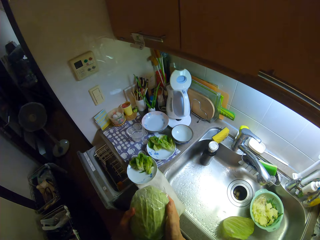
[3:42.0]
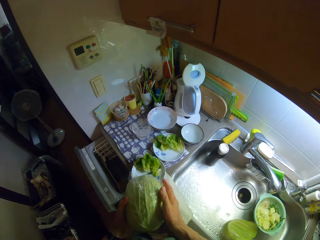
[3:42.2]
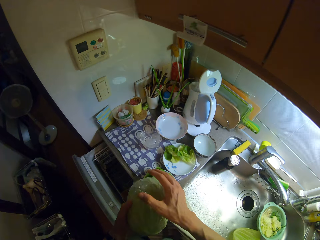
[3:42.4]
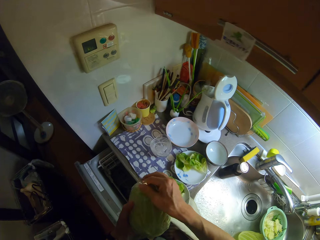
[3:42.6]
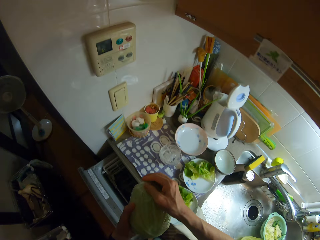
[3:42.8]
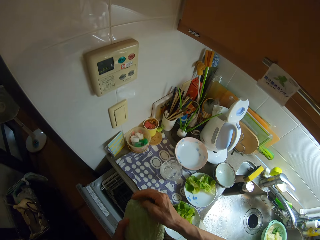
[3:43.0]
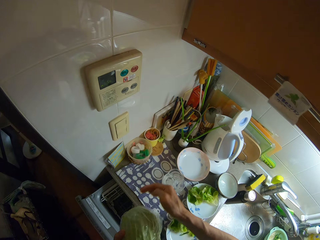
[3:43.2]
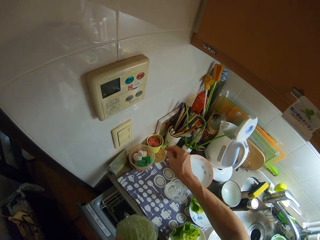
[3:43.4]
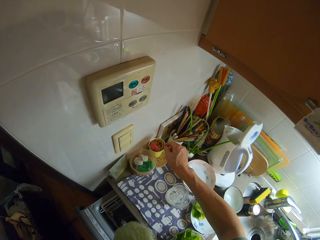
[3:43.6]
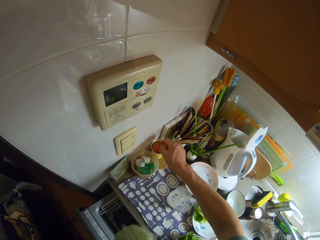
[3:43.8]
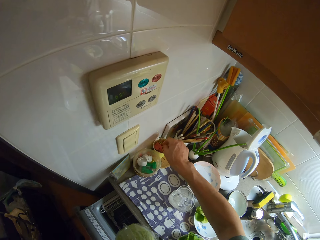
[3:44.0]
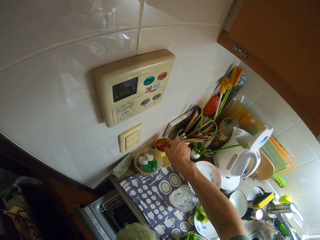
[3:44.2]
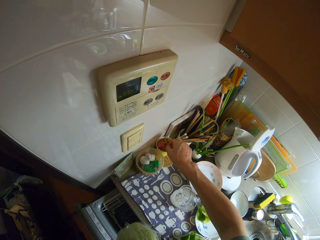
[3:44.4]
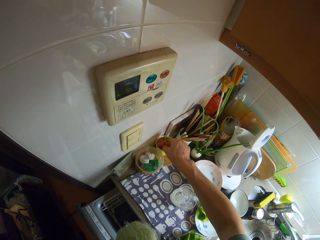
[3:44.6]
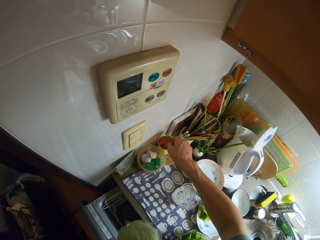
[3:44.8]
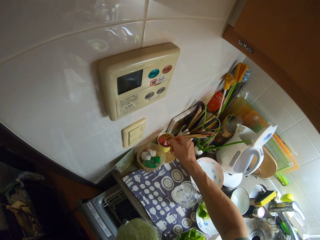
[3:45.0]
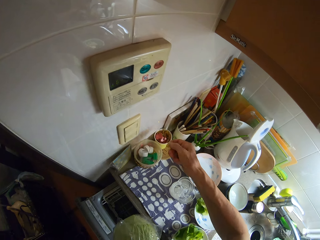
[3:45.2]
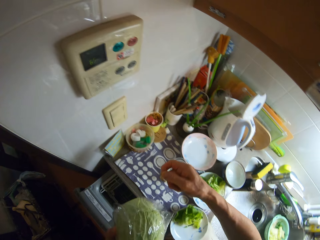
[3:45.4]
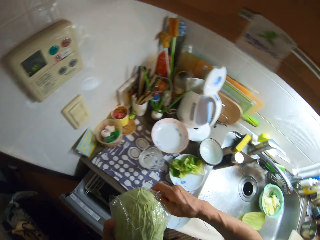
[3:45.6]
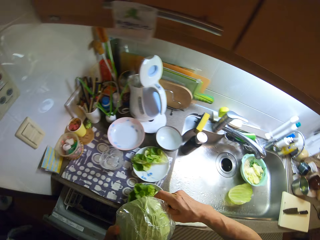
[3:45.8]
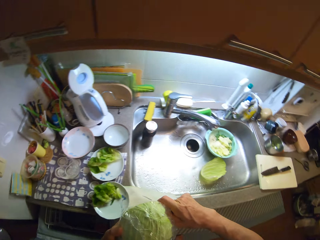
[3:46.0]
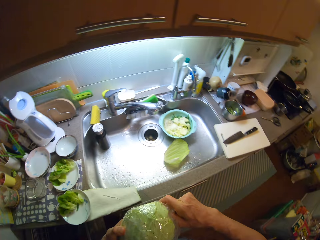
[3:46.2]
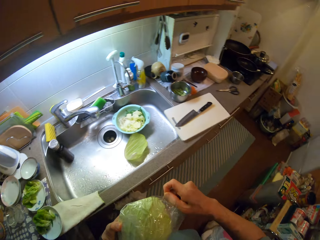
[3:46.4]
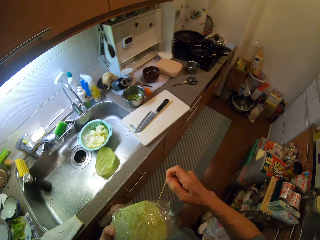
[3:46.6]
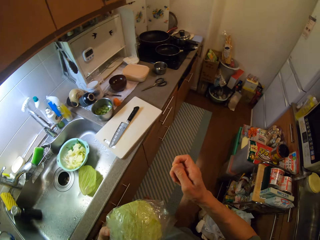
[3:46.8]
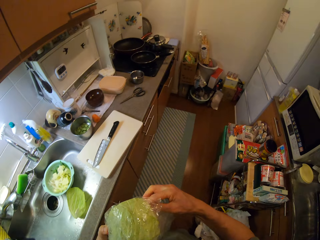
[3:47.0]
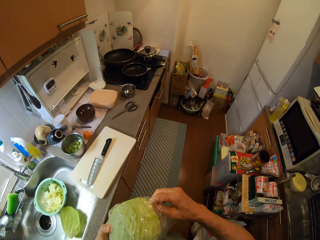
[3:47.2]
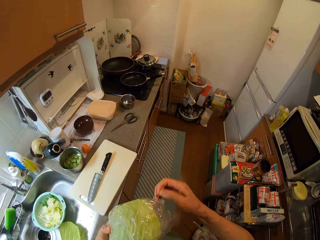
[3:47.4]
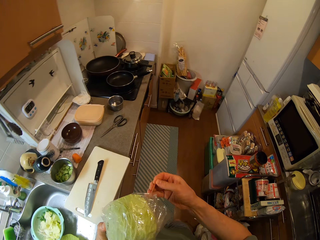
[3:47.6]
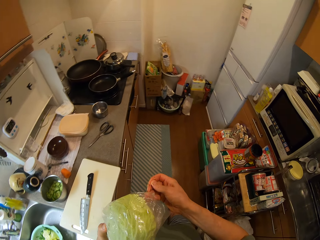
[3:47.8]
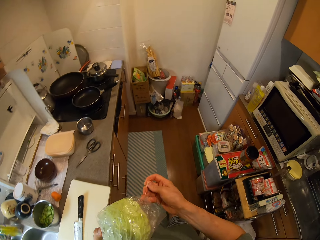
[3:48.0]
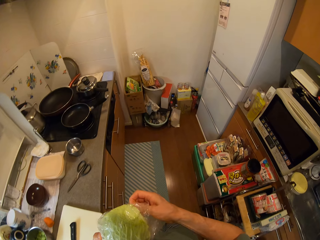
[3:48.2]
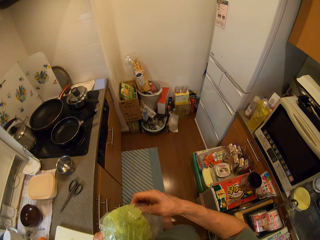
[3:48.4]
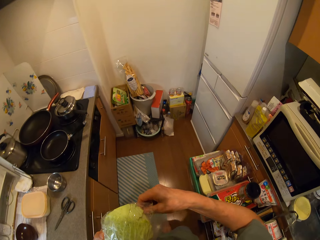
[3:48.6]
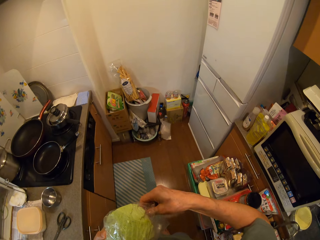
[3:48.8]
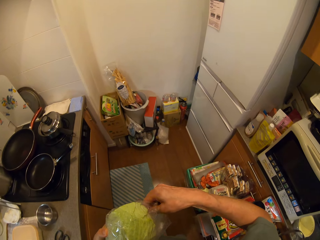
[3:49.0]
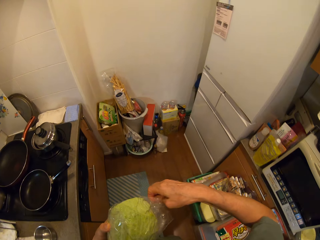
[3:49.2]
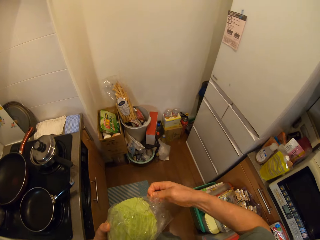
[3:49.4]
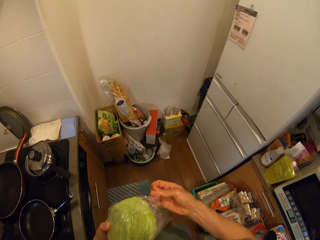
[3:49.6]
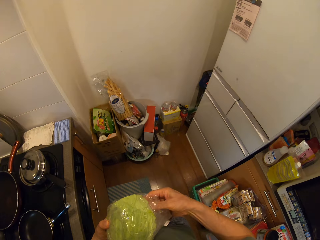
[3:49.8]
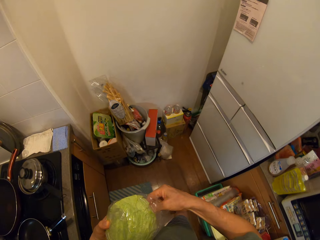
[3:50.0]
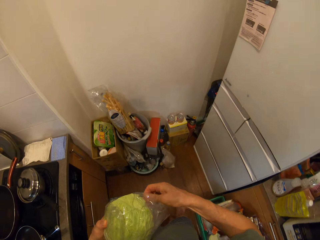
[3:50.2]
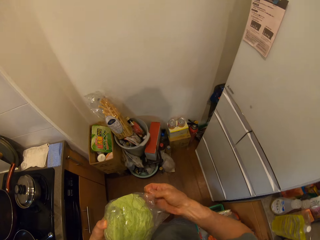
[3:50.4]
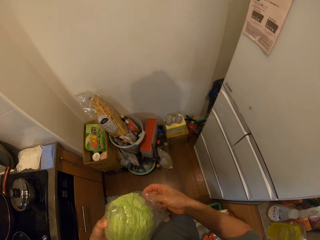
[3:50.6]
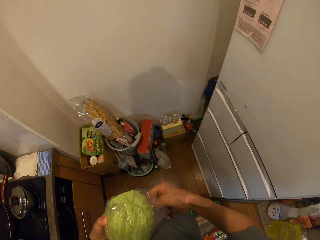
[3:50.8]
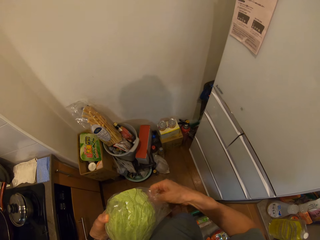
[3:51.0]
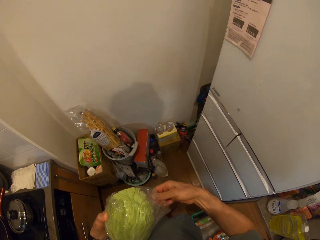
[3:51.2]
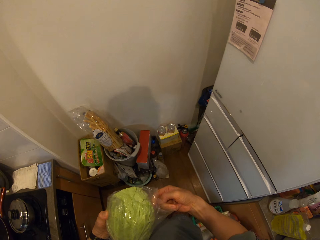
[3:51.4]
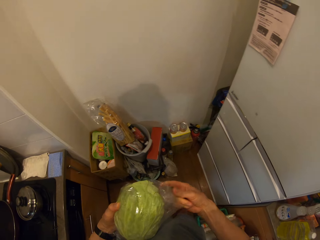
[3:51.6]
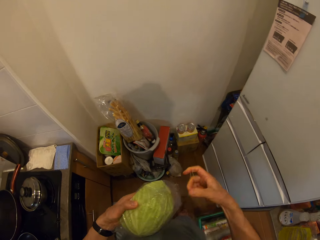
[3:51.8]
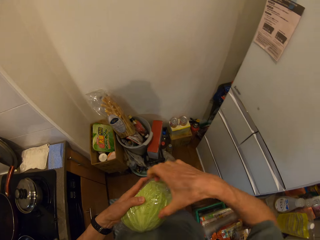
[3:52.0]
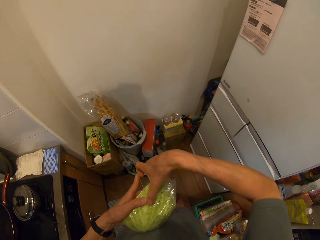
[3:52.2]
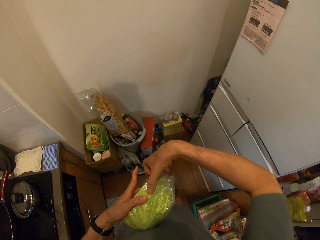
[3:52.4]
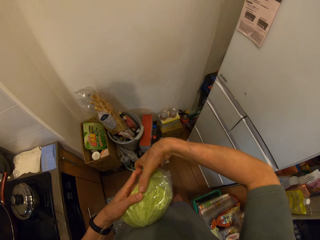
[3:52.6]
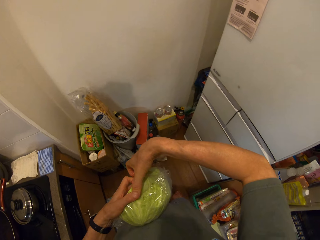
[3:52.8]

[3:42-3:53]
The camera wearer picks up a rubber band from a cup on the counter. They close the pack with the rubber. They tie the polythene with the rubber band.

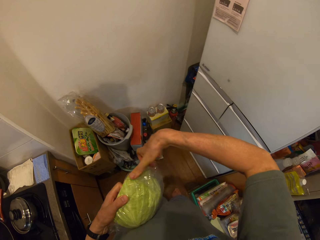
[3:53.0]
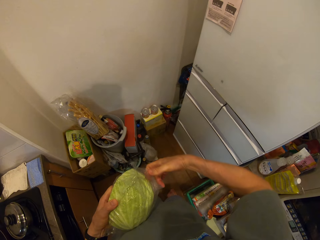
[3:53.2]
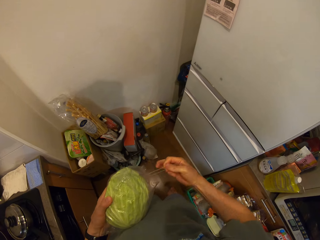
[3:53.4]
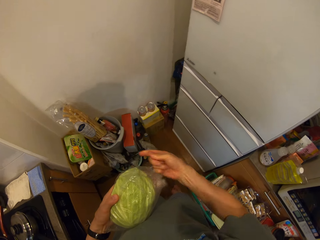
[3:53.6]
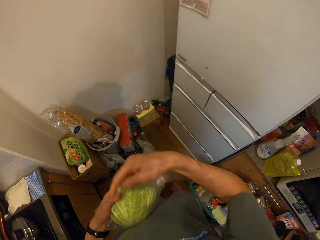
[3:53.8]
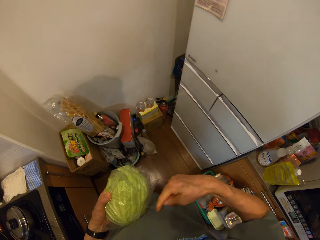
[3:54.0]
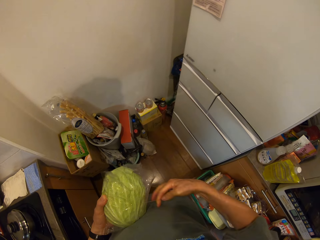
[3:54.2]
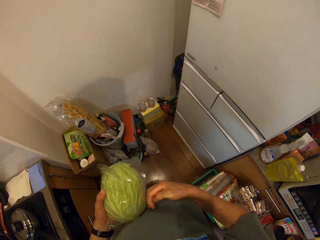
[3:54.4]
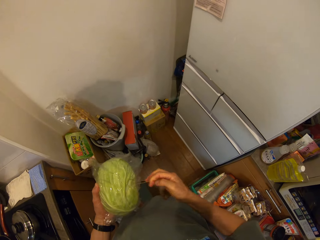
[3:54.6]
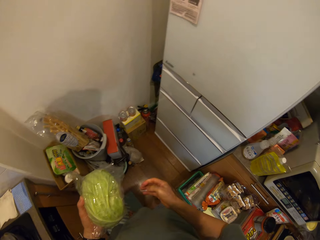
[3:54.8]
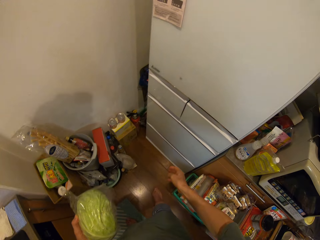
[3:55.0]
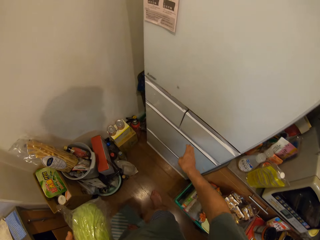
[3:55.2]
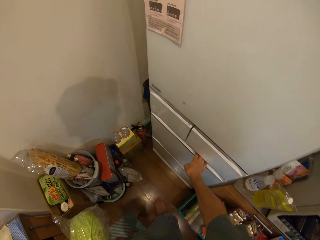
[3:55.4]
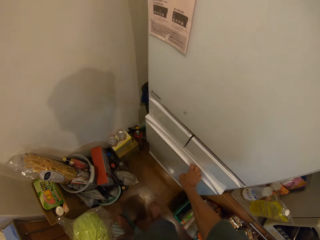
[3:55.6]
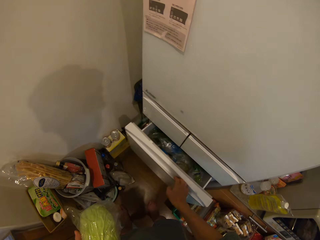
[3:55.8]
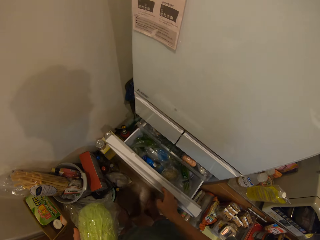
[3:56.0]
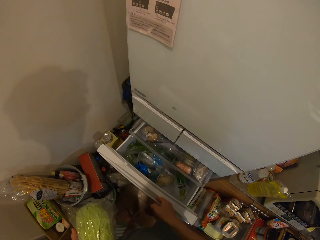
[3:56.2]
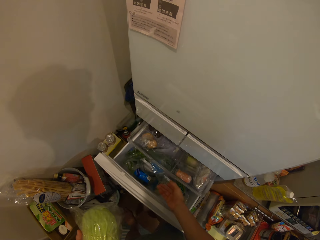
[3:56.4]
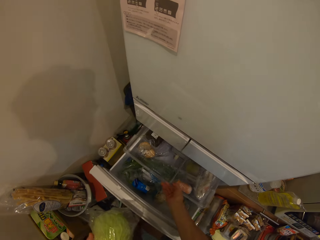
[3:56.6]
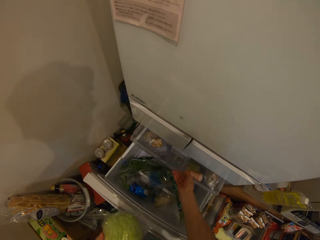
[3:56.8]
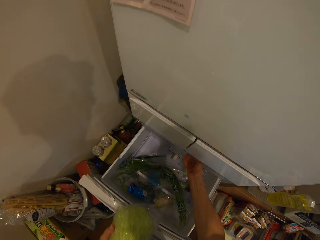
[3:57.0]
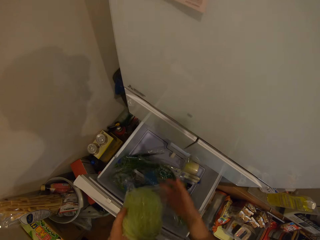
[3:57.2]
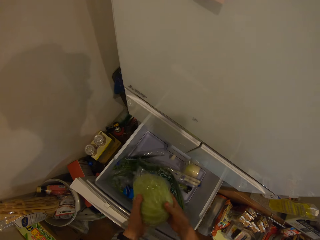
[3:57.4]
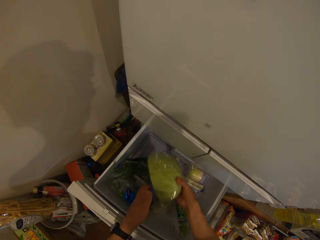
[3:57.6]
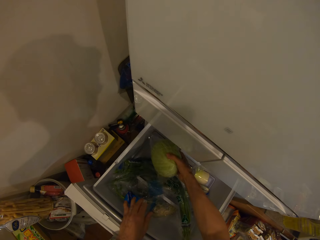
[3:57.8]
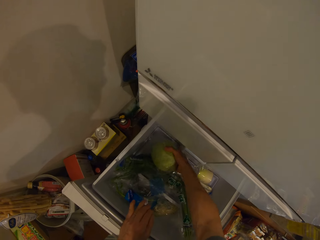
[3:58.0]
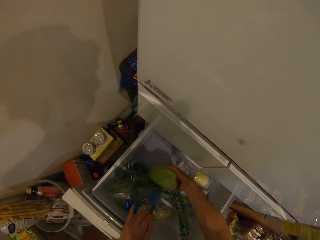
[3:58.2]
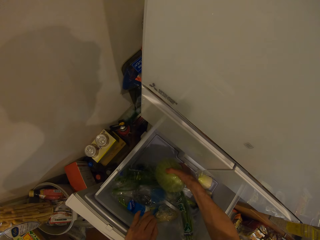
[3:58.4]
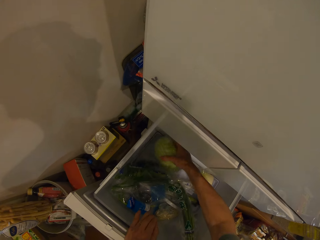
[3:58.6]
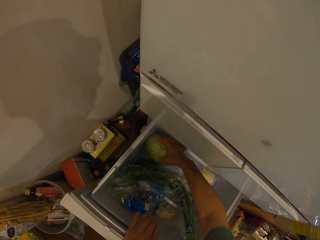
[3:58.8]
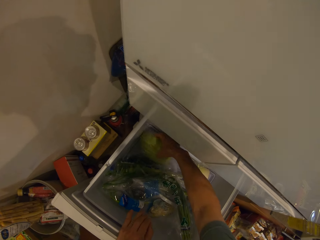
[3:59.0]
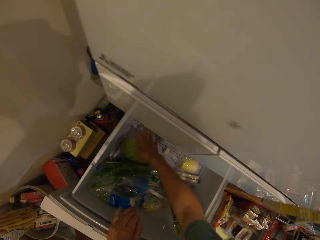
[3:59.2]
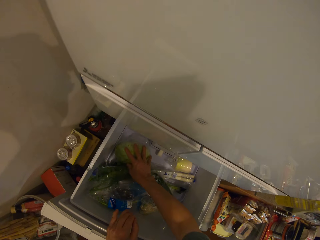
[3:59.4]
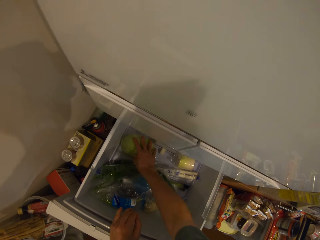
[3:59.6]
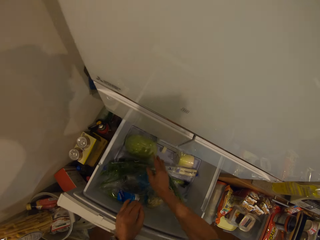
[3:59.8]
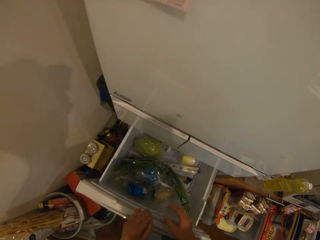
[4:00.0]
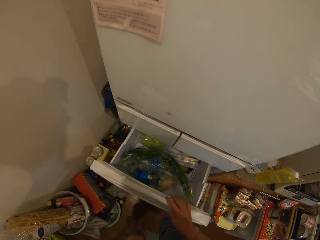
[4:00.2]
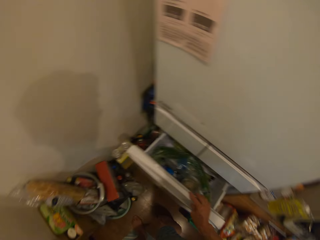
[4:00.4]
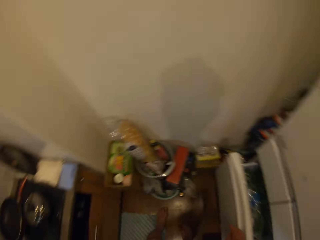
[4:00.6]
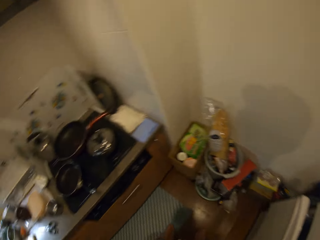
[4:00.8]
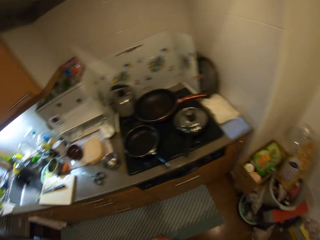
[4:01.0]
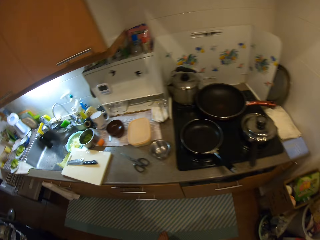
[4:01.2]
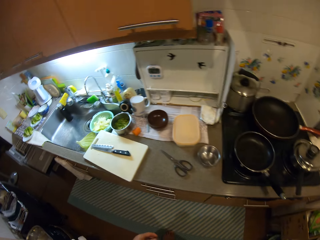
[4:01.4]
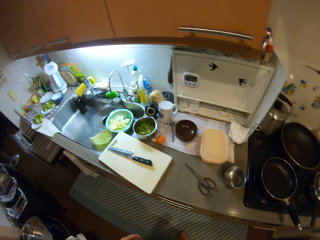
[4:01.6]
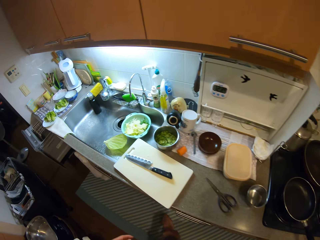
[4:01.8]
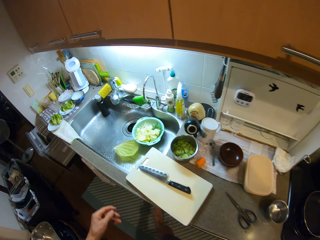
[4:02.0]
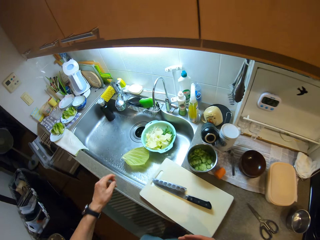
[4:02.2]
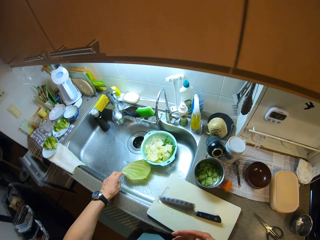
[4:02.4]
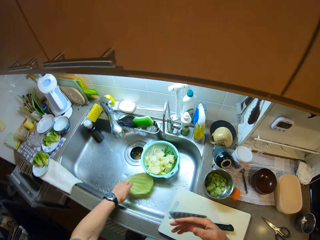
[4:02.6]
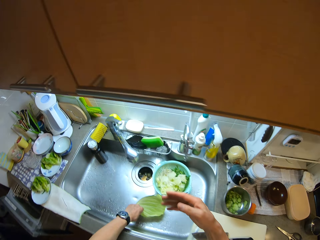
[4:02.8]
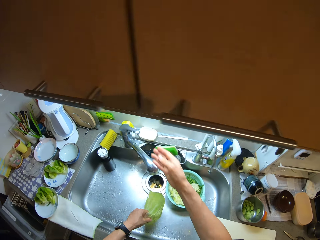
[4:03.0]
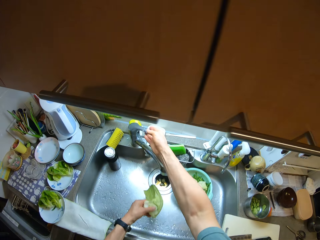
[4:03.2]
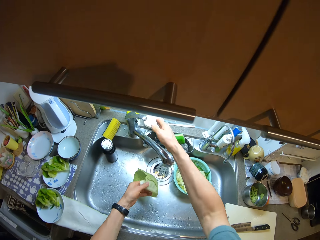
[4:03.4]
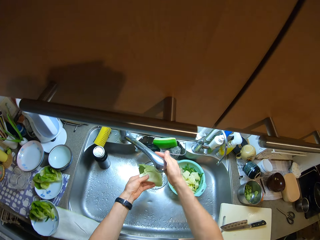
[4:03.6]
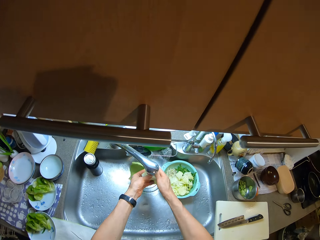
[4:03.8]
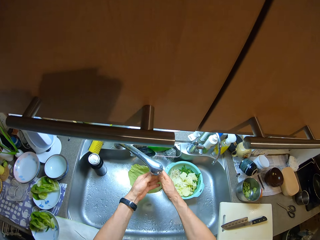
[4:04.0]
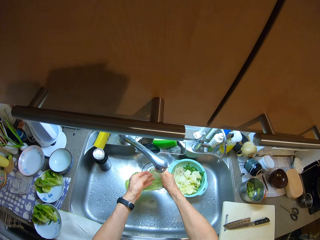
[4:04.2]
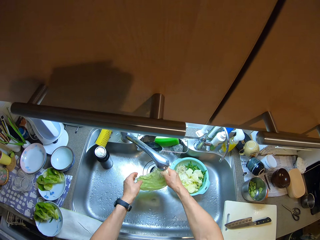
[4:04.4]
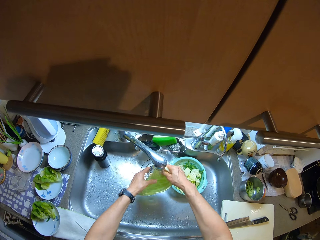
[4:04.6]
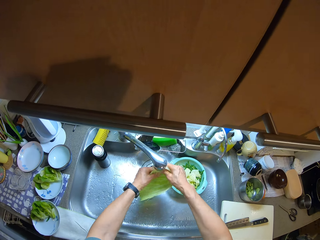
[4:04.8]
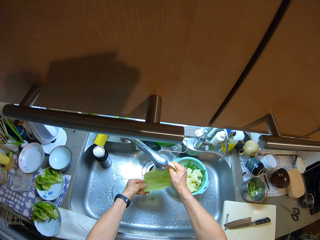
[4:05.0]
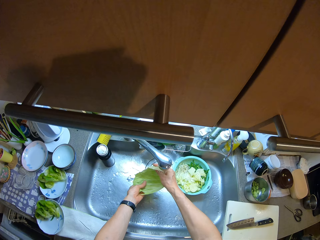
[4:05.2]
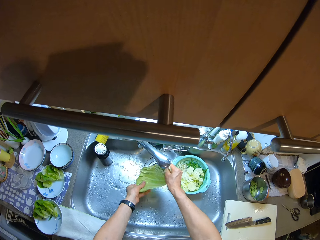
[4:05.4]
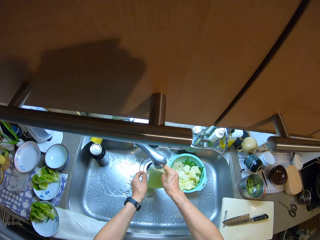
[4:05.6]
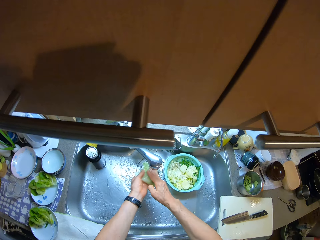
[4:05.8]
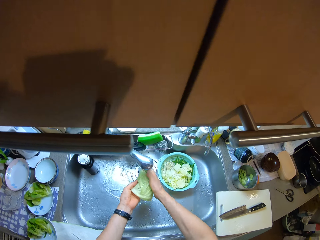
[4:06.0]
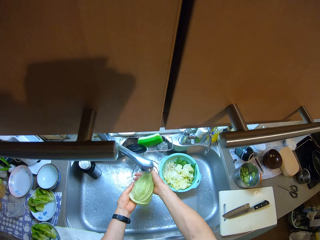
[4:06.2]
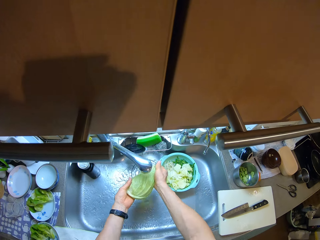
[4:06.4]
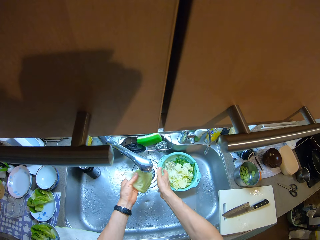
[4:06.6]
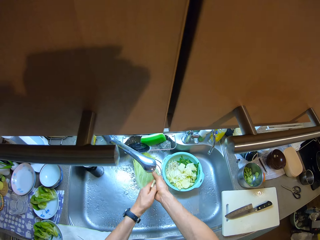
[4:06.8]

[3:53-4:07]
The camera wearer opens a fridge with his right hand. He opens a drawer. He moves the drawer in the fridge with his right hand. He drops the cabbage in the fridge. He closes the fridge with his right hand. He closes the drawer. He picks up the layer of cabbage from the sink with his left hand. He opens the tap with his right hand. He rinses the layer of cabbage.
